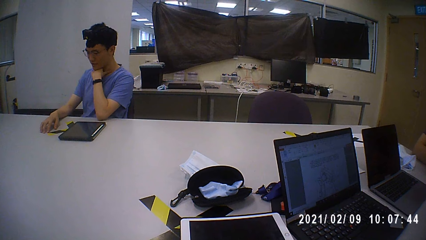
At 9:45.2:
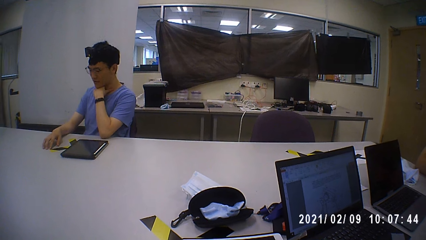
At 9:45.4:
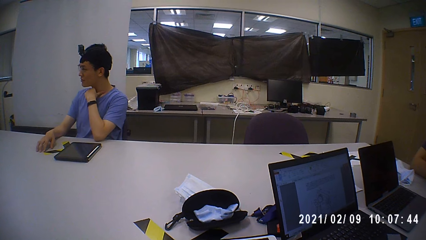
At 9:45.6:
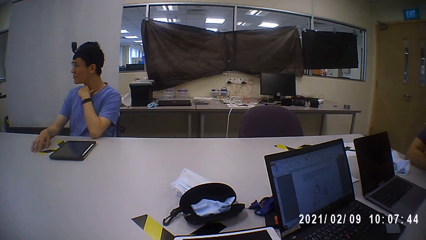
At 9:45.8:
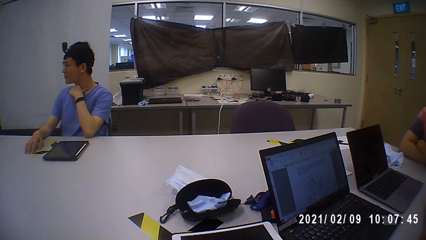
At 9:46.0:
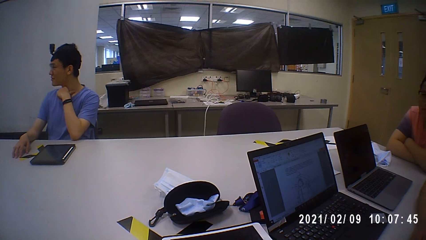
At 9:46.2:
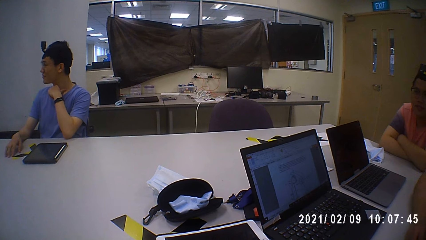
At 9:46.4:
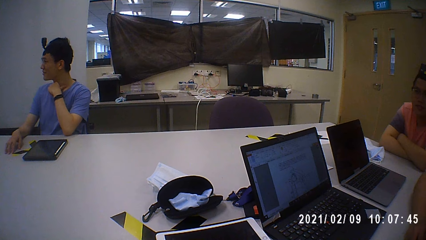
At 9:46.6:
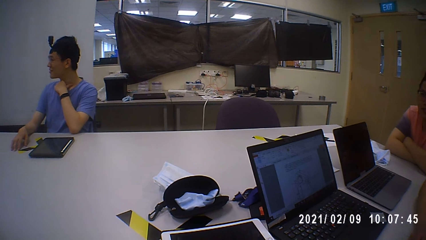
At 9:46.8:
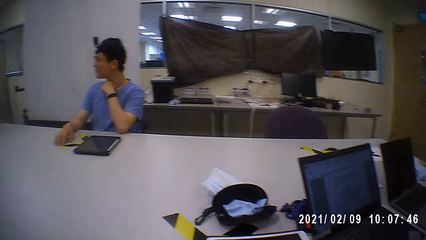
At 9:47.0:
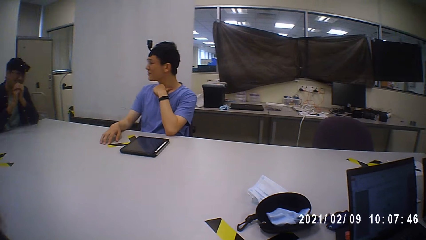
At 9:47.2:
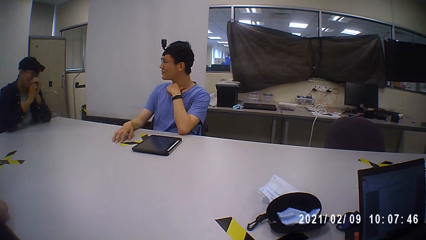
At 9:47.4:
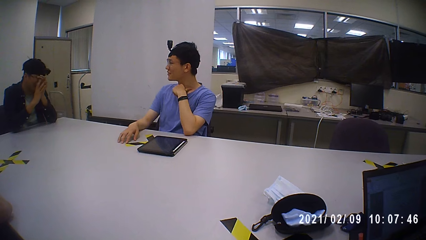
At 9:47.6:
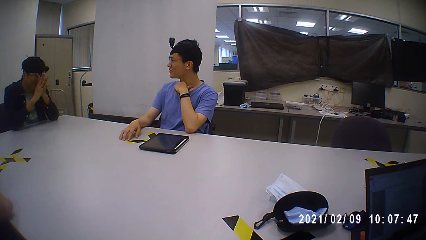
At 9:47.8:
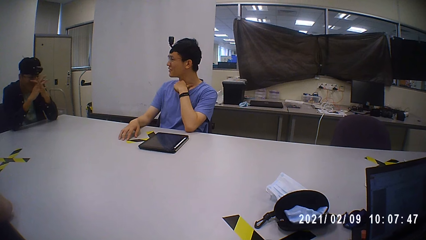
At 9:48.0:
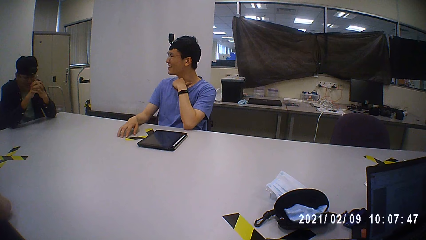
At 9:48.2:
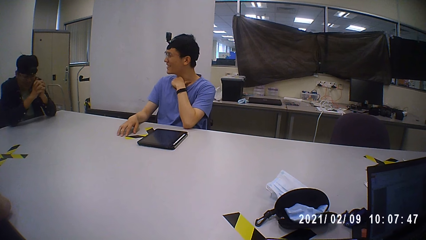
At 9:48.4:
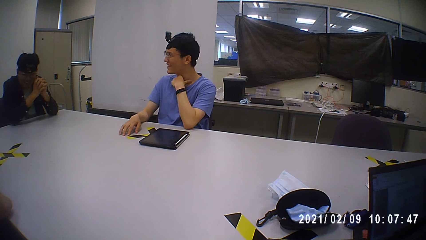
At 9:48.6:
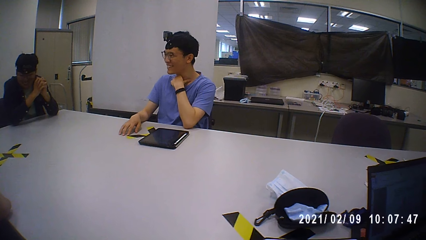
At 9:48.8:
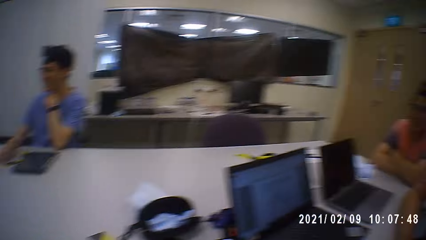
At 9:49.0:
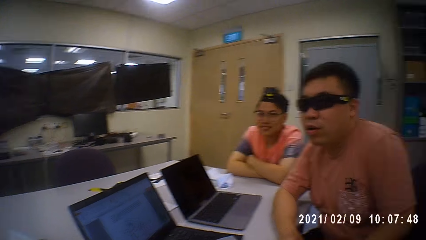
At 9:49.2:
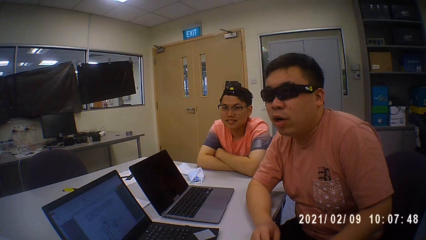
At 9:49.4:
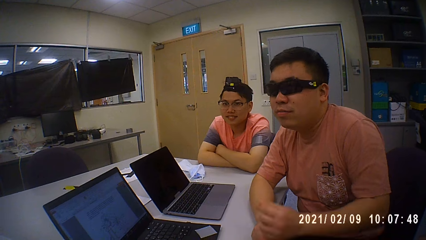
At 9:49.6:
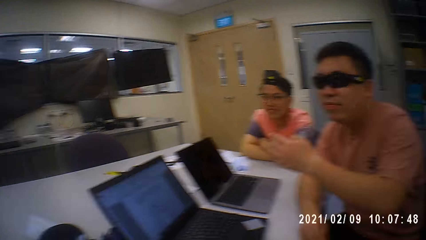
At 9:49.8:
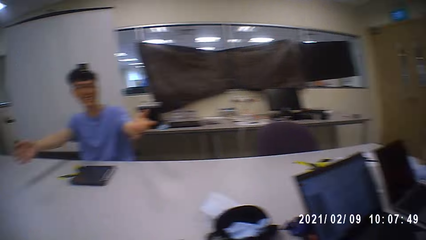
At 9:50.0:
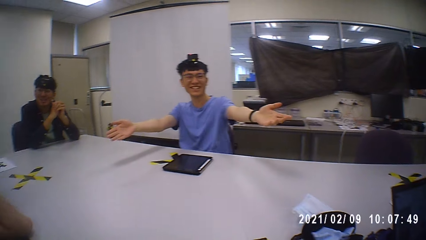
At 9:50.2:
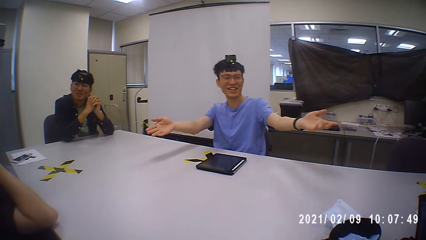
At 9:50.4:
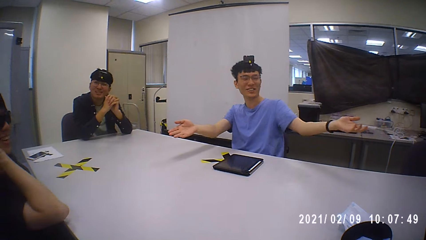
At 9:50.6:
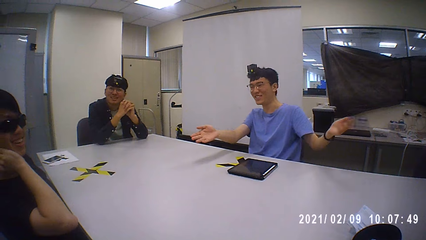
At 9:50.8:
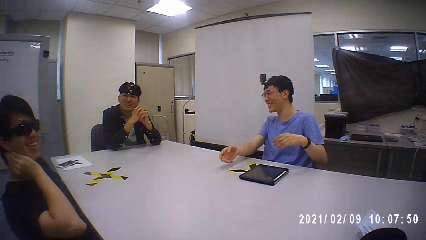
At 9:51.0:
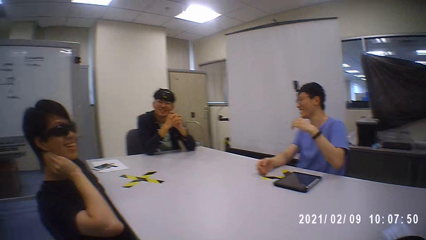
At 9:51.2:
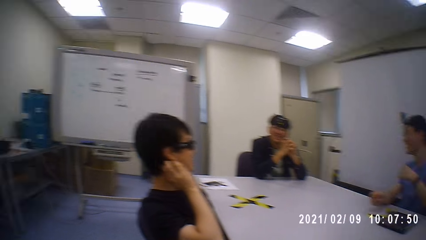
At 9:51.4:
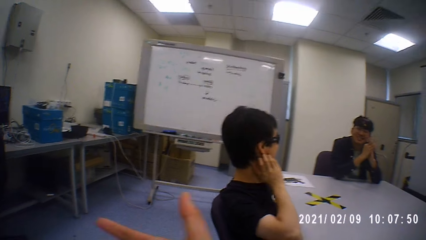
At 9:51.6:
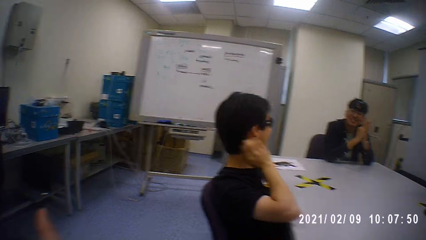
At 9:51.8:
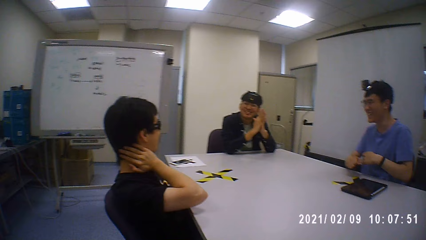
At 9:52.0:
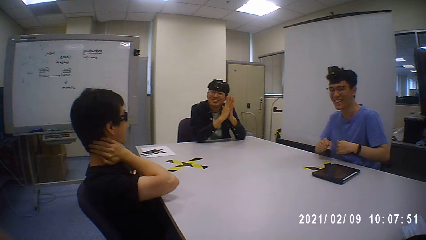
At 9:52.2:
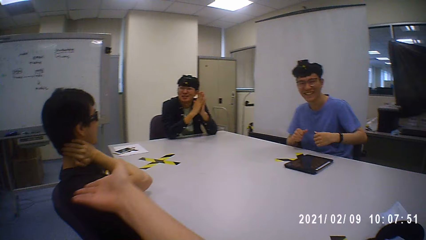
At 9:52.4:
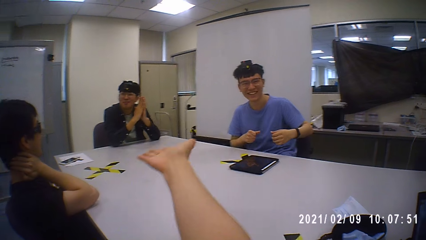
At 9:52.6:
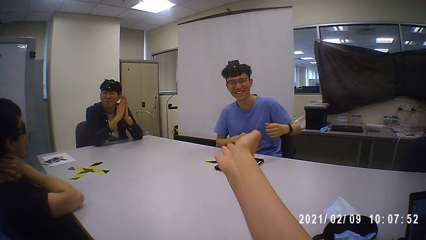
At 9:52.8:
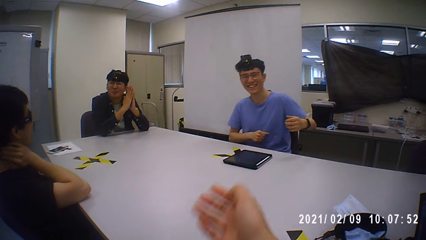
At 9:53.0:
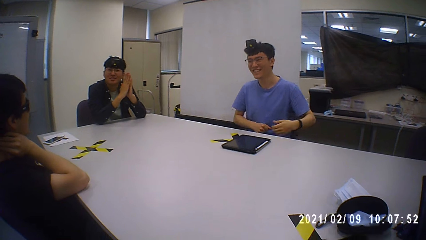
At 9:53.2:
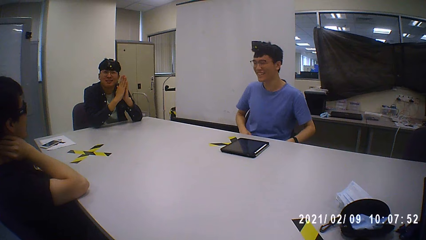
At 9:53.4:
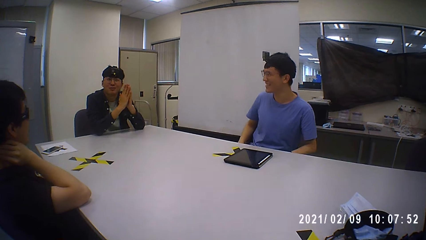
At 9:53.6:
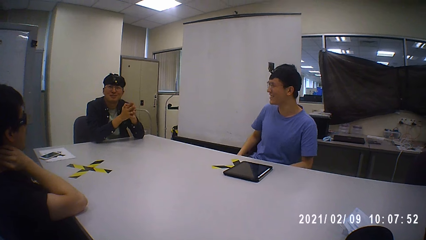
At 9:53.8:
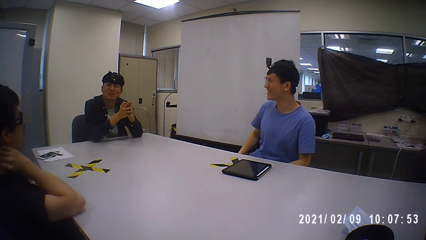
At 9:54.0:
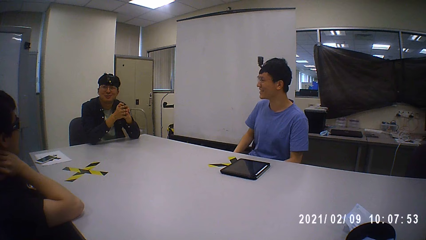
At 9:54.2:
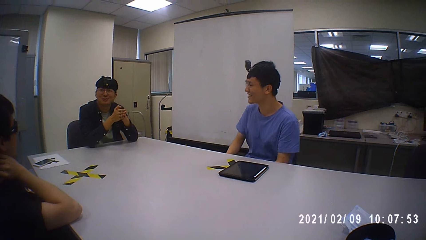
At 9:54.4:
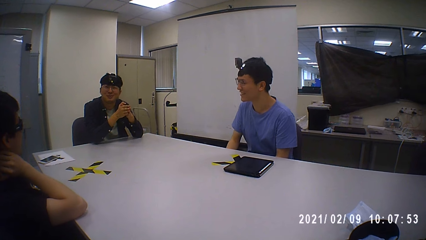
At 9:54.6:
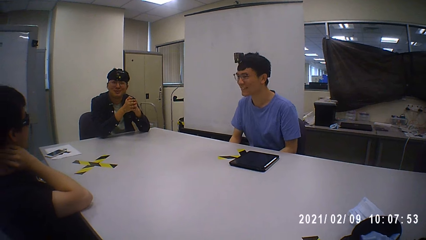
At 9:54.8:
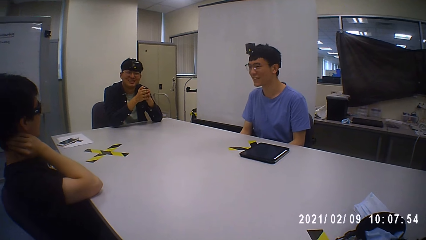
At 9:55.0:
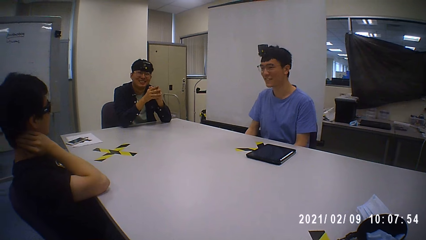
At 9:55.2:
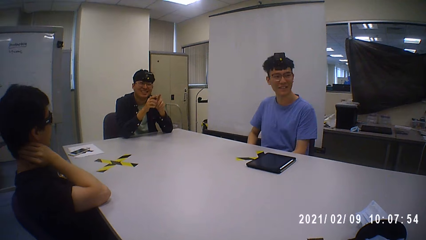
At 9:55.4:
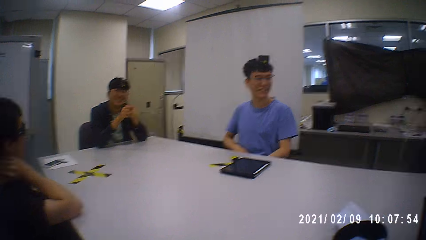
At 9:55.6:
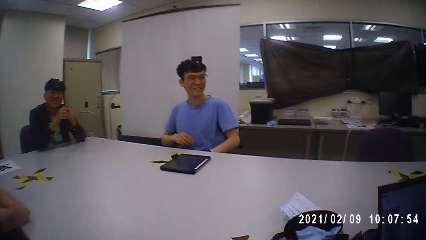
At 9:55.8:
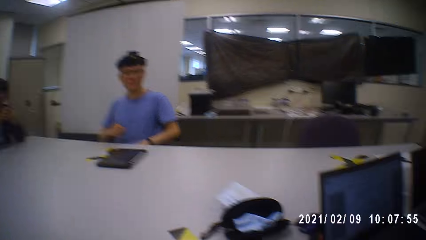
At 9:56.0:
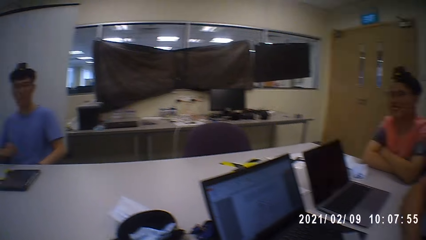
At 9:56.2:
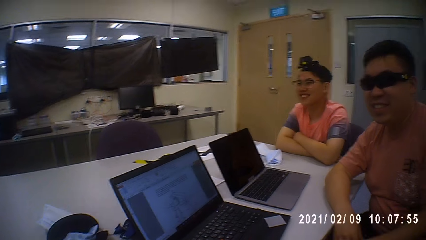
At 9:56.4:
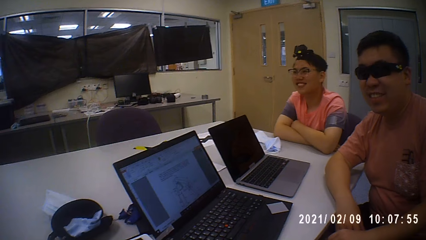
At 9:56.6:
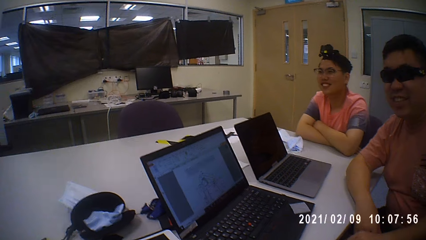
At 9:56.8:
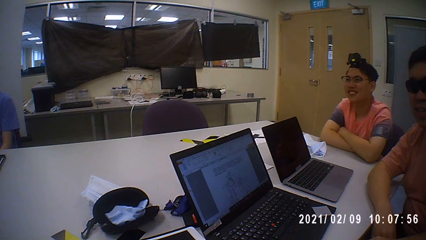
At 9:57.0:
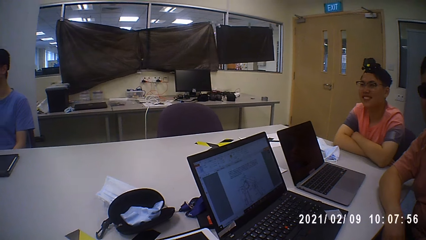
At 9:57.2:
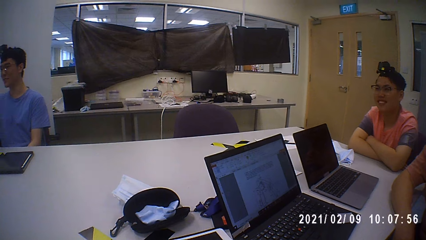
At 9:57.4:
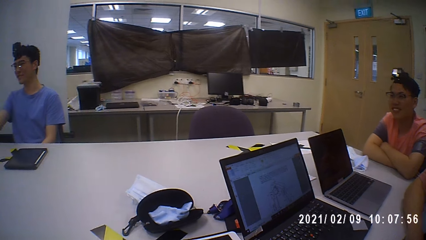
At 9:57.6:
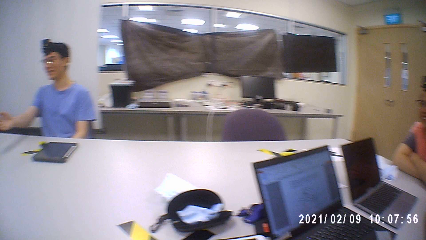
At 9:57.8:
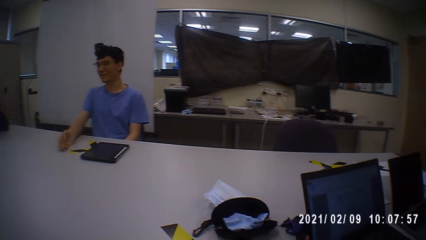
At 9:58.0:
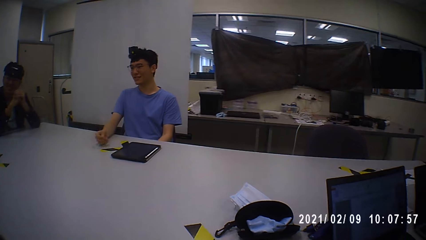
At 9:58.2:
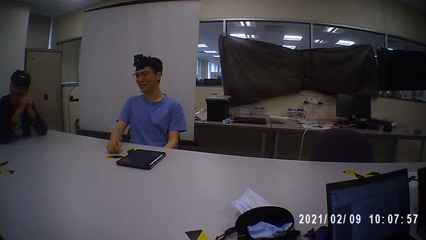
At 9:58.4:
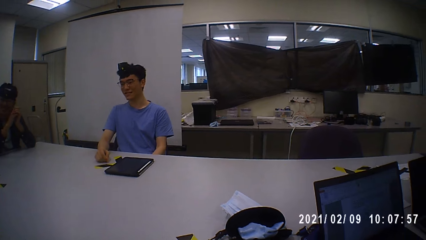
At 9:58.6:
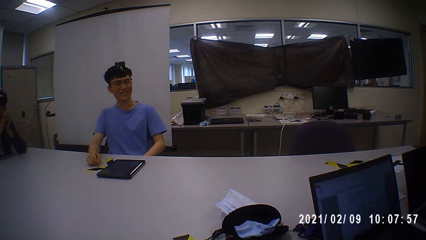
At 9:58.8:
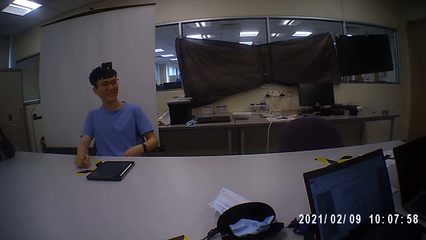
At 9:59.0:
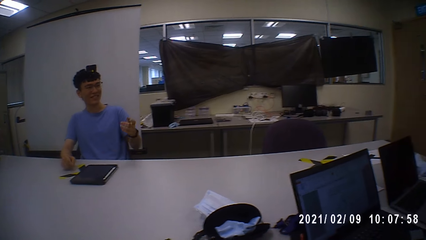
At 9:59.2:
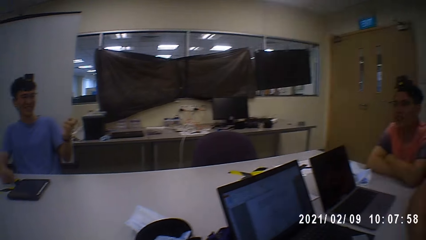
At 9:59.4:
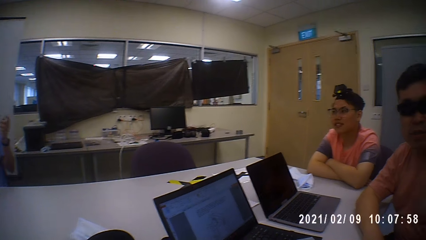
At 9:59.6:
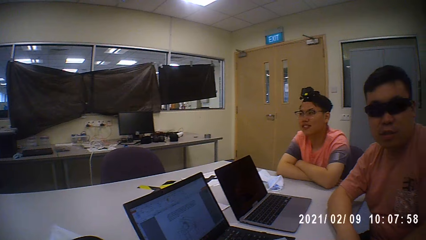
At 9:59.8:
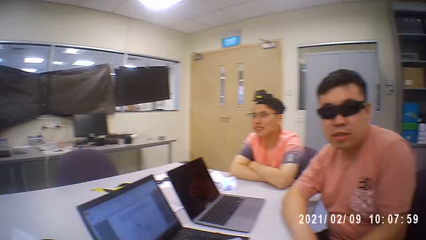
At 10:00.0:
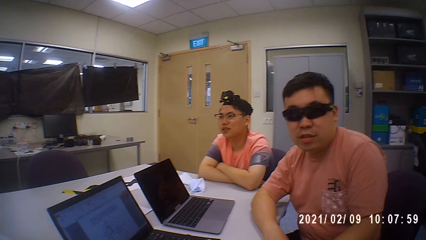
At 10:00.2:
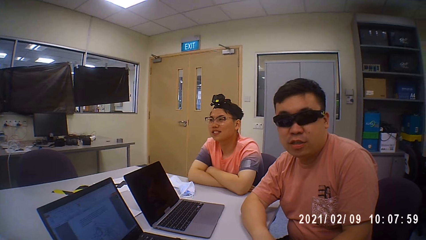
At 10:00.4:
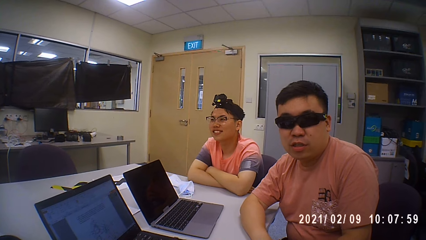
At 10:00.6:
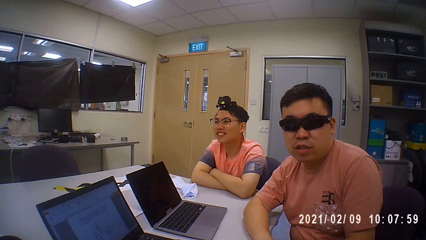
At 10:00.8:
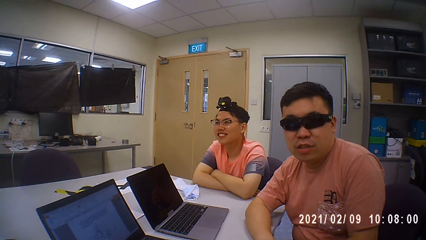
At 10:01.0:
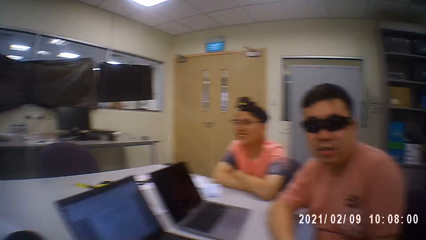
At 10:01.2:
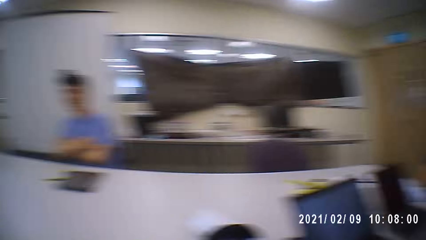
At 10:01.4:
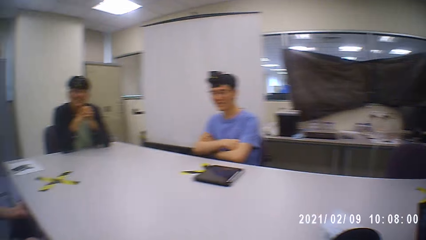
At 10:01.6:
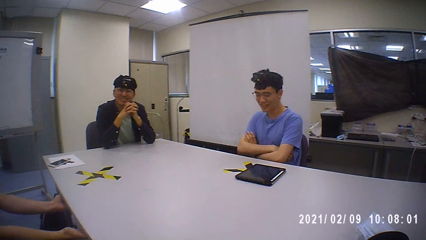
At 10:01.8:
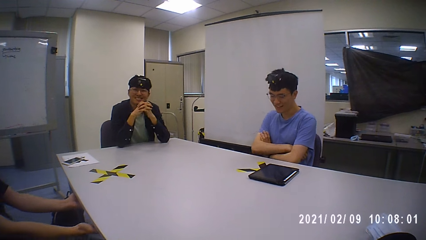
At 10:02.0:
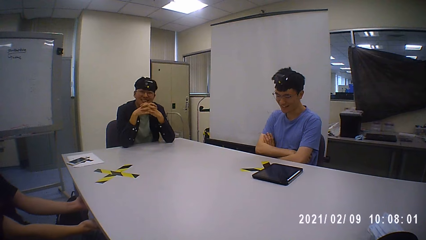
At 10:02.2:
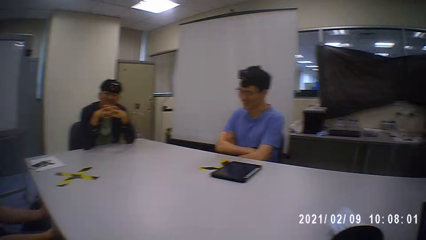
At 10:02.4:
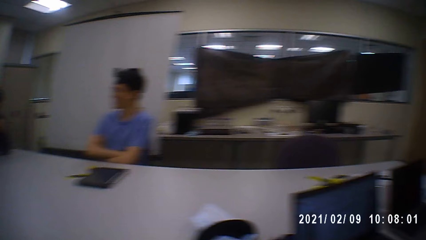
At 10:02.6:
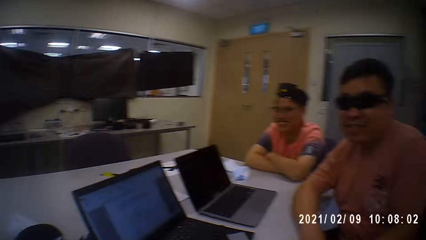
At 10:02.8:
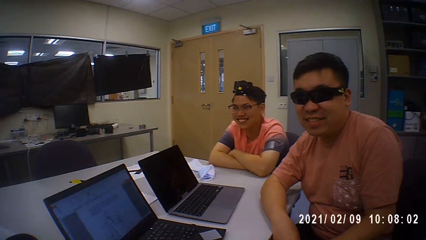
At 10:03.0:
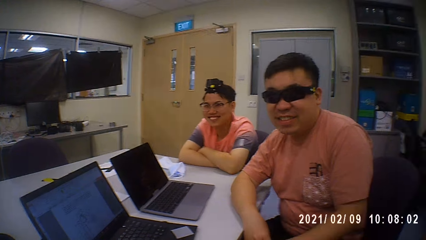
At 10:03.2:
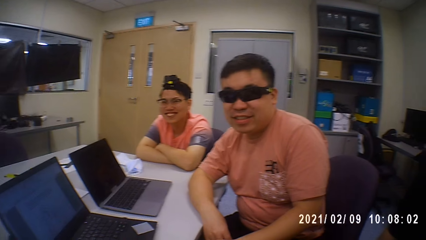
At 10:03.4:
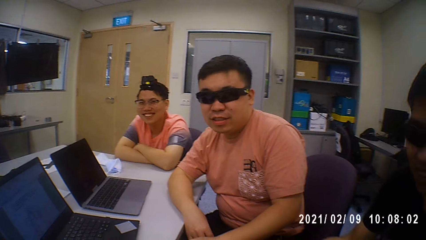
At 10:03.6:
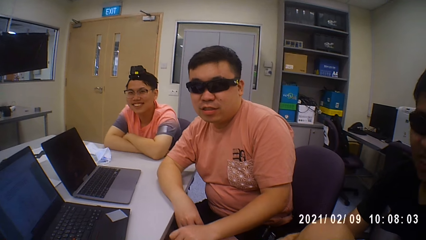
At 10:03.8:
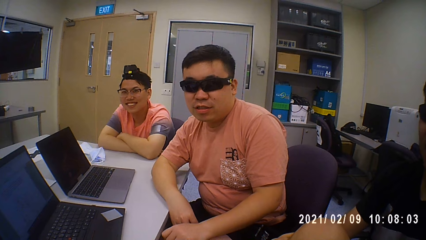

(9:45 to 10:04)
A person moves hands on the table. The camera wearer interacts with a man, another man and a third man. Another person rubs hands together. The first person moves the left hand. The camera wearer stares in the room.
